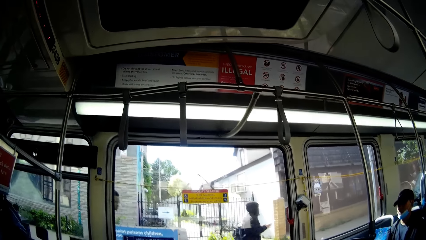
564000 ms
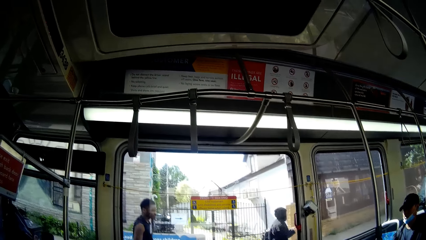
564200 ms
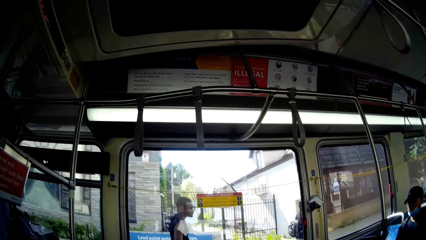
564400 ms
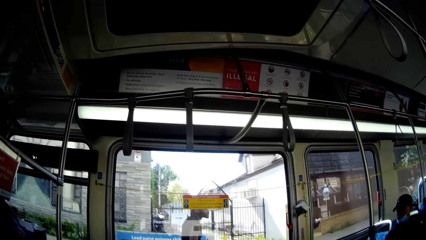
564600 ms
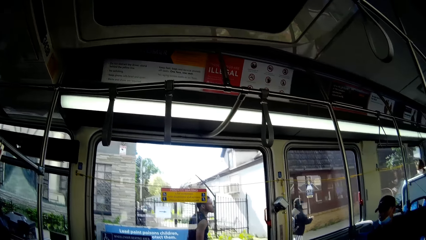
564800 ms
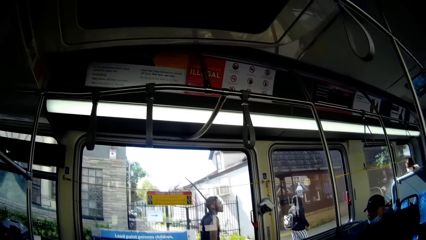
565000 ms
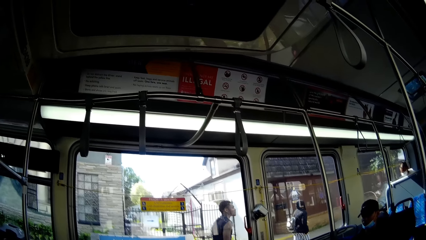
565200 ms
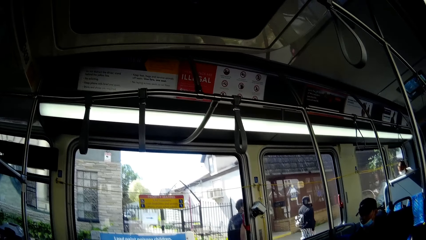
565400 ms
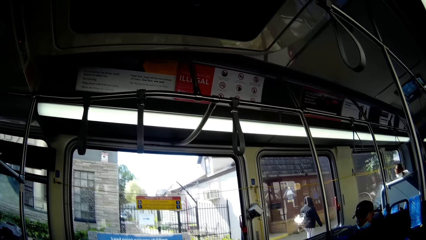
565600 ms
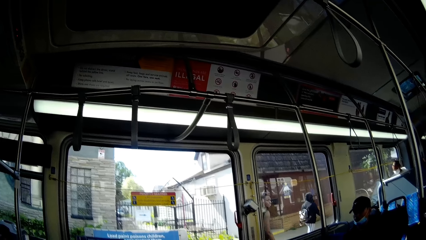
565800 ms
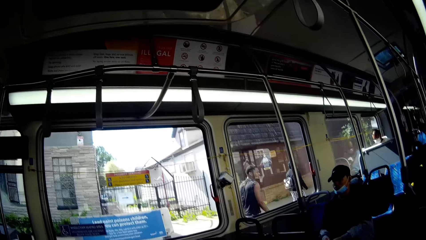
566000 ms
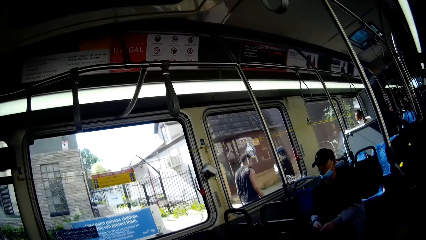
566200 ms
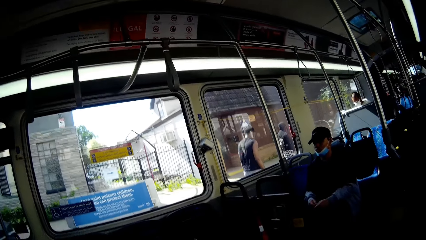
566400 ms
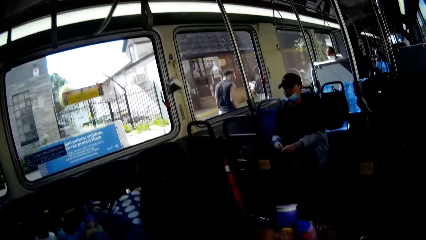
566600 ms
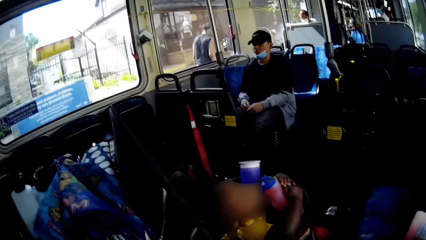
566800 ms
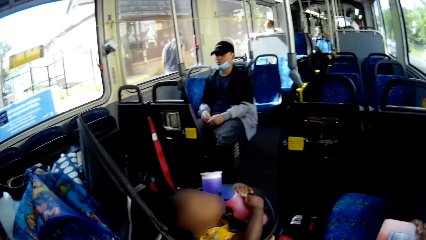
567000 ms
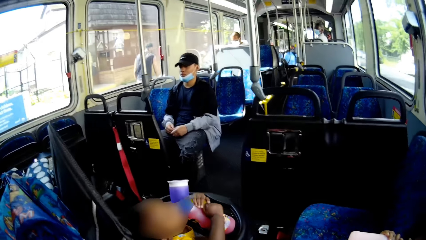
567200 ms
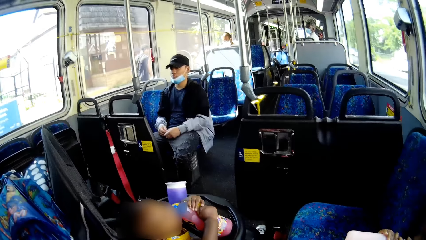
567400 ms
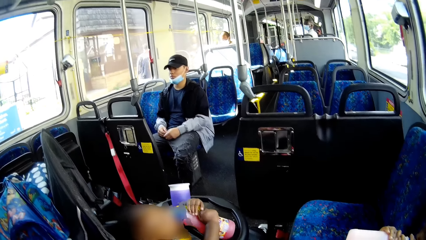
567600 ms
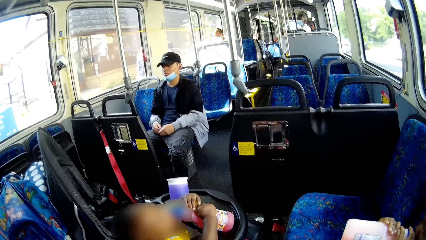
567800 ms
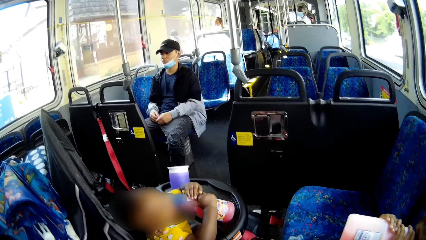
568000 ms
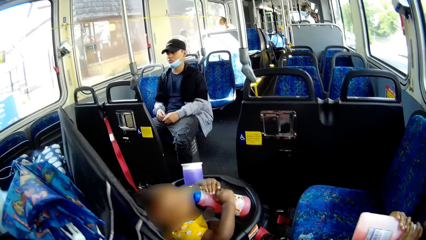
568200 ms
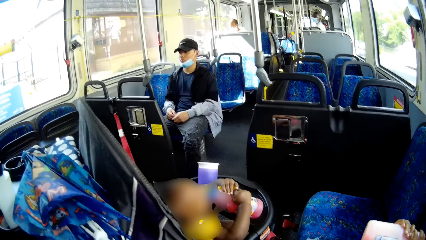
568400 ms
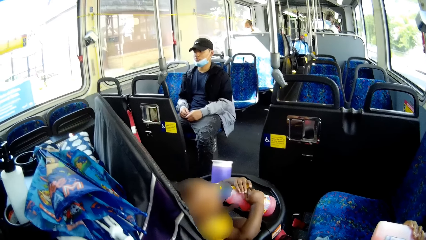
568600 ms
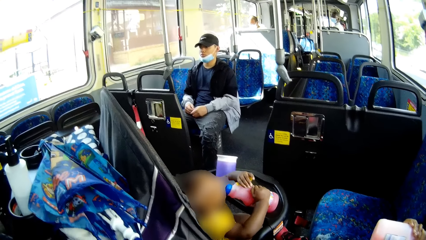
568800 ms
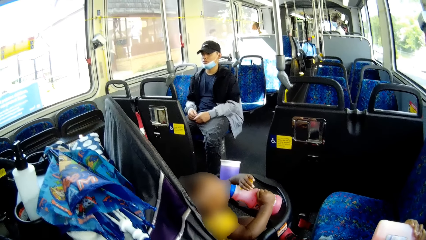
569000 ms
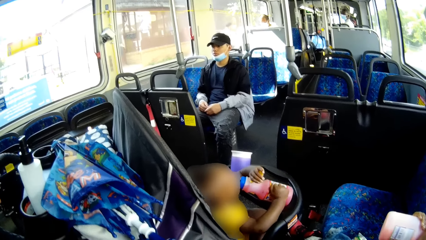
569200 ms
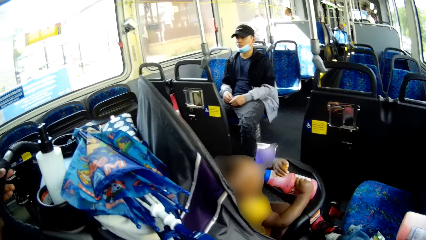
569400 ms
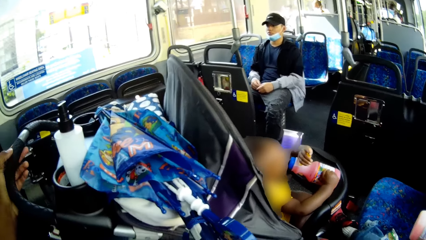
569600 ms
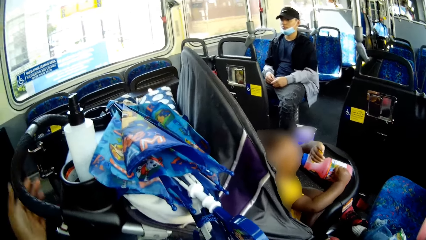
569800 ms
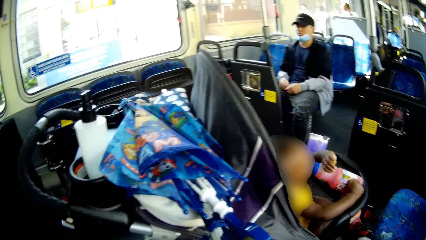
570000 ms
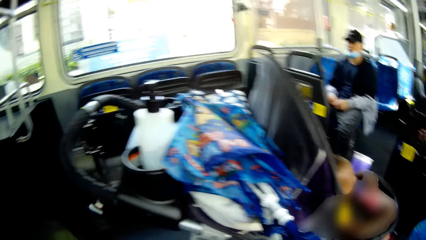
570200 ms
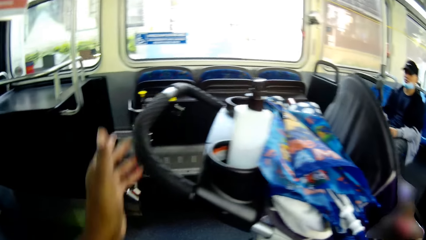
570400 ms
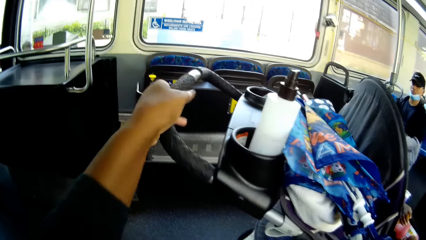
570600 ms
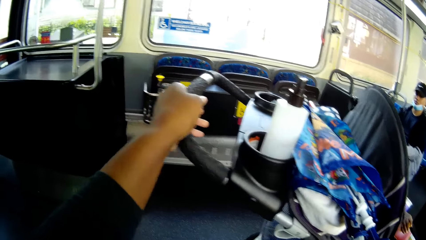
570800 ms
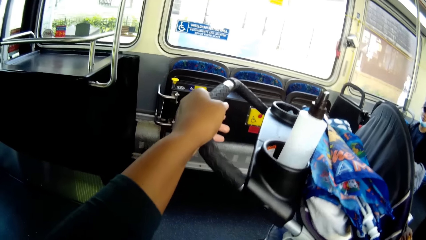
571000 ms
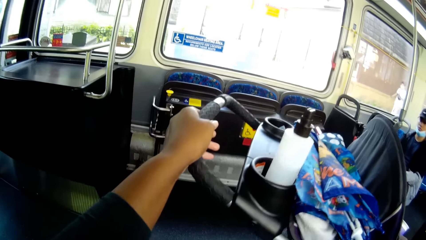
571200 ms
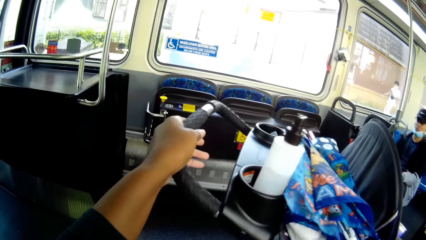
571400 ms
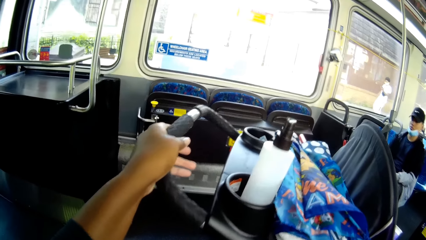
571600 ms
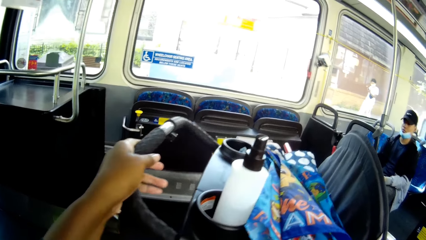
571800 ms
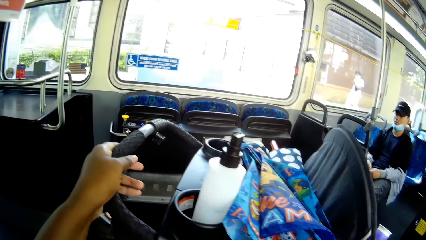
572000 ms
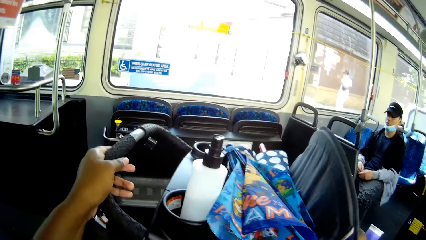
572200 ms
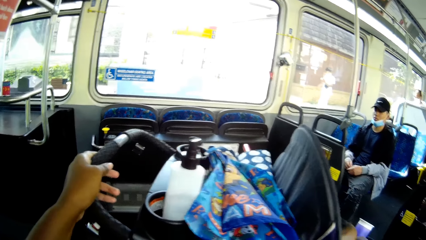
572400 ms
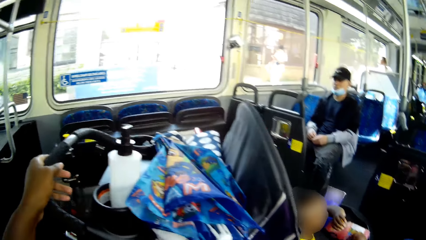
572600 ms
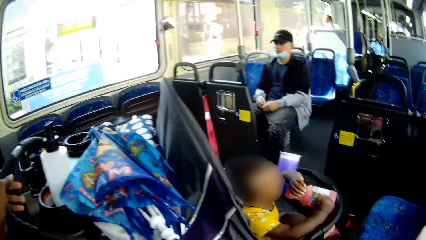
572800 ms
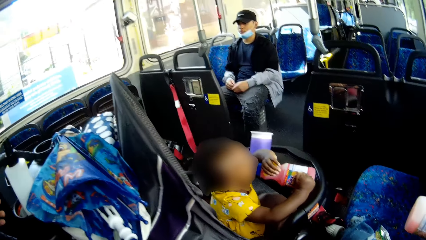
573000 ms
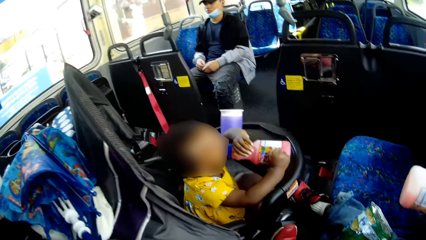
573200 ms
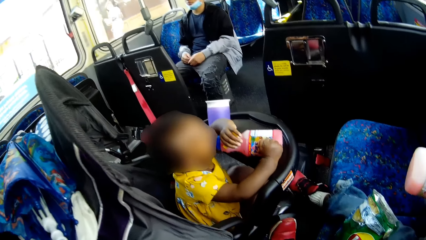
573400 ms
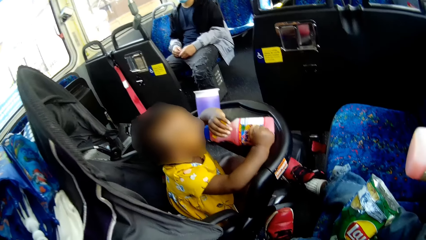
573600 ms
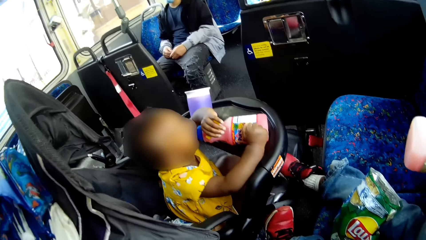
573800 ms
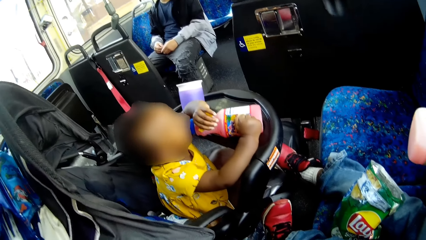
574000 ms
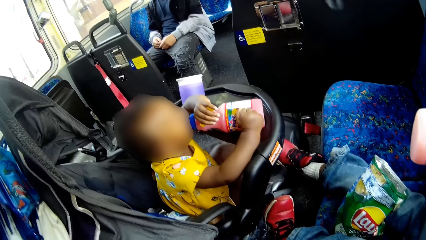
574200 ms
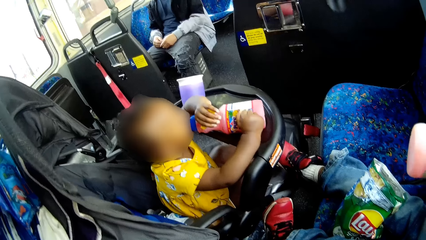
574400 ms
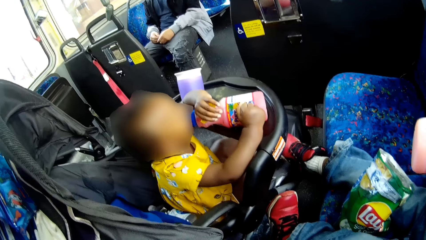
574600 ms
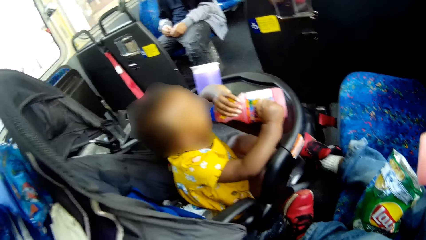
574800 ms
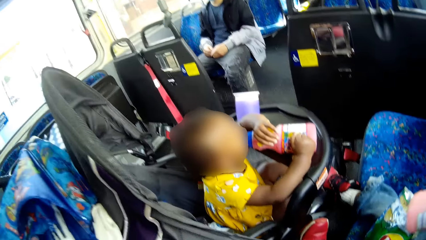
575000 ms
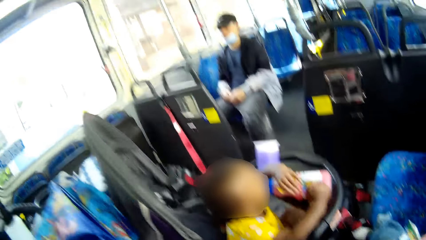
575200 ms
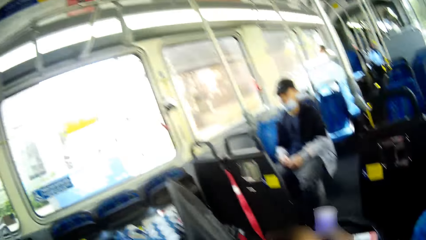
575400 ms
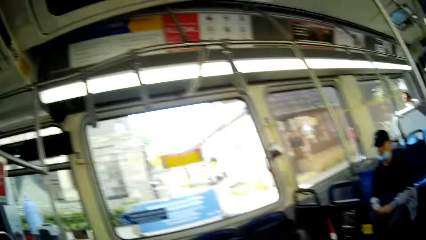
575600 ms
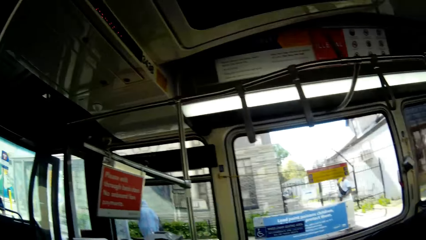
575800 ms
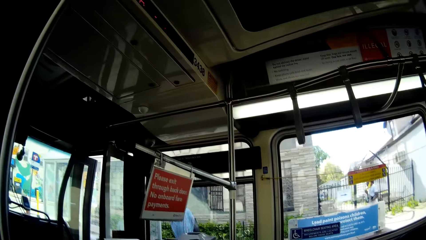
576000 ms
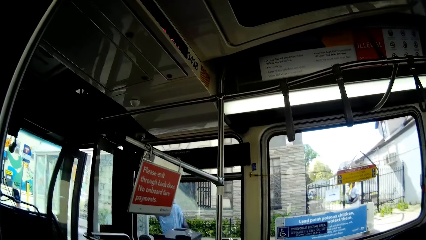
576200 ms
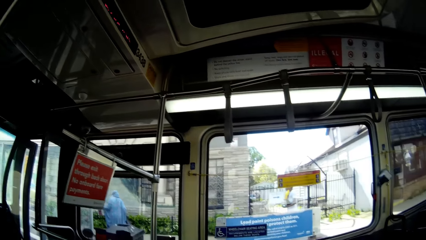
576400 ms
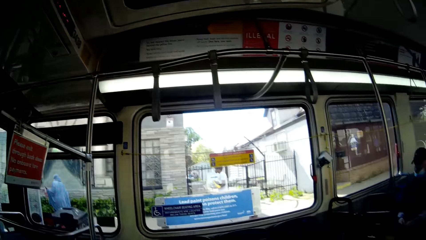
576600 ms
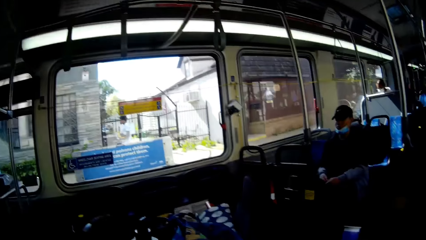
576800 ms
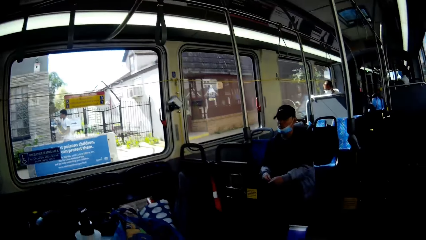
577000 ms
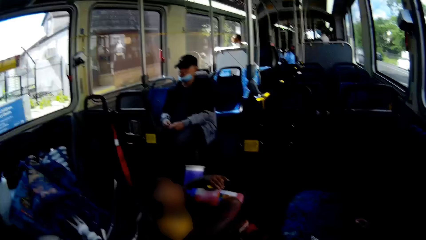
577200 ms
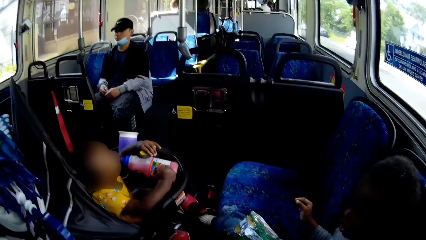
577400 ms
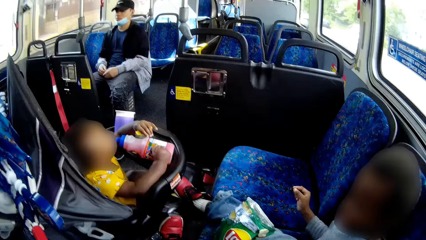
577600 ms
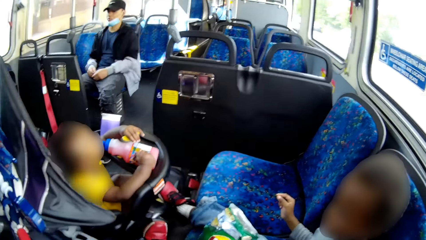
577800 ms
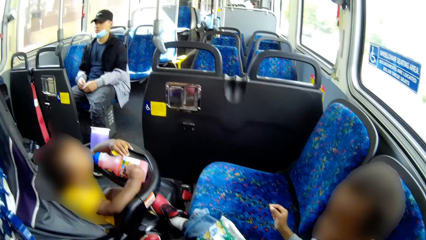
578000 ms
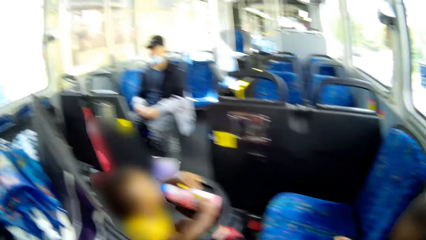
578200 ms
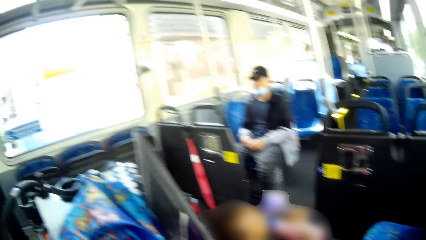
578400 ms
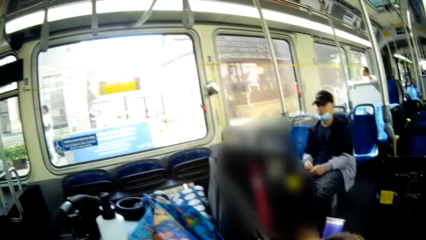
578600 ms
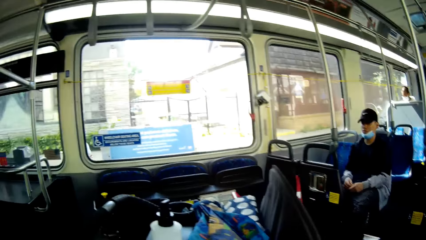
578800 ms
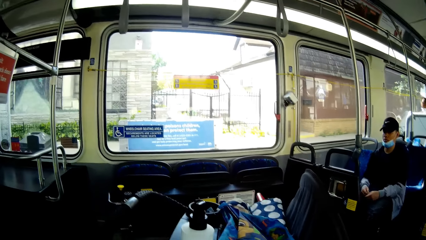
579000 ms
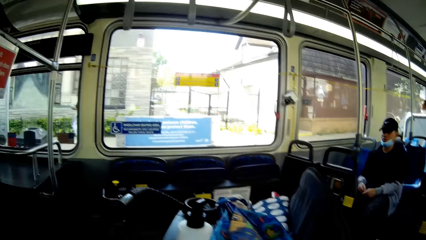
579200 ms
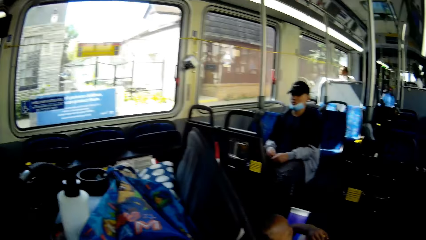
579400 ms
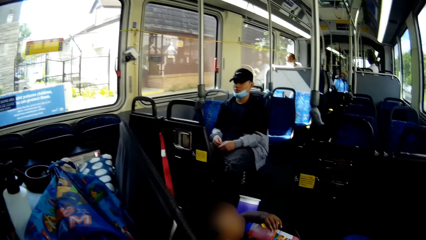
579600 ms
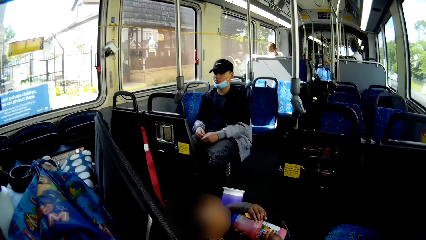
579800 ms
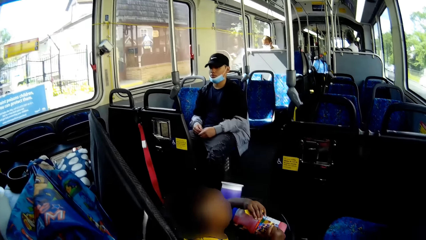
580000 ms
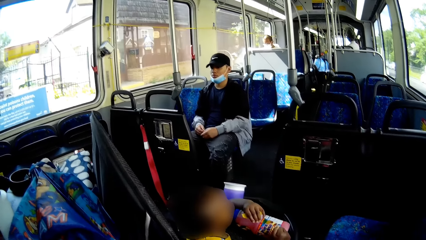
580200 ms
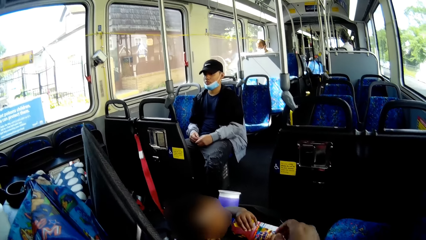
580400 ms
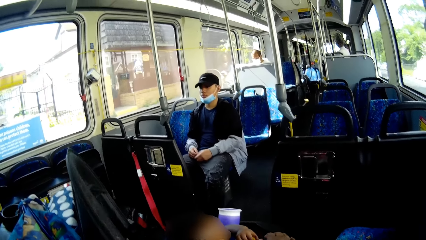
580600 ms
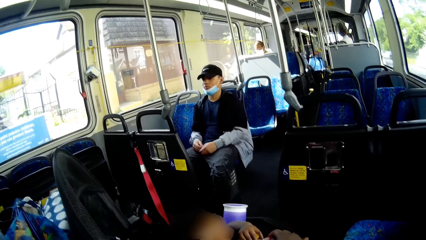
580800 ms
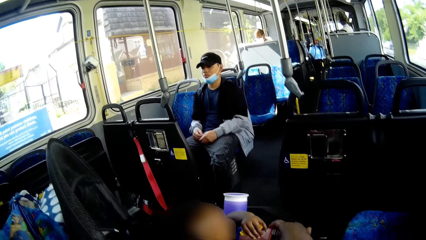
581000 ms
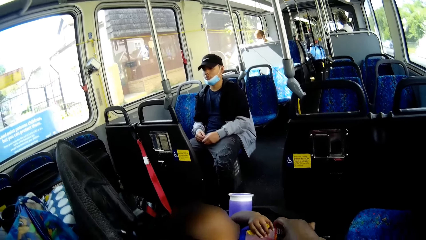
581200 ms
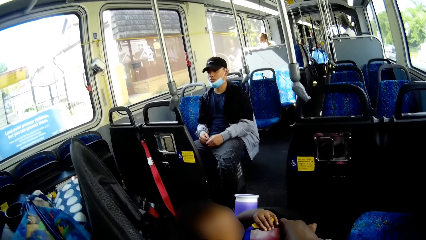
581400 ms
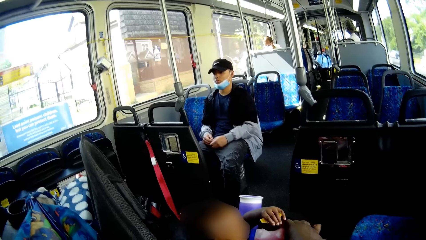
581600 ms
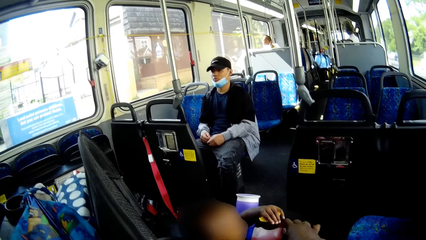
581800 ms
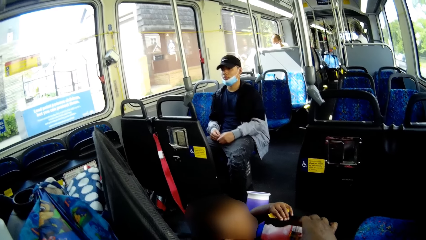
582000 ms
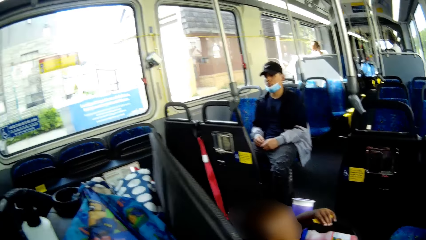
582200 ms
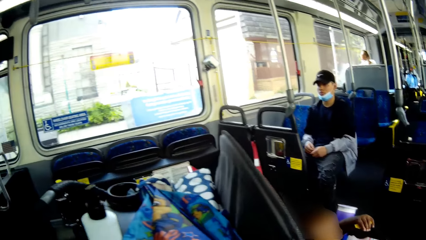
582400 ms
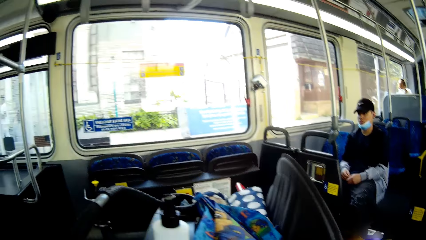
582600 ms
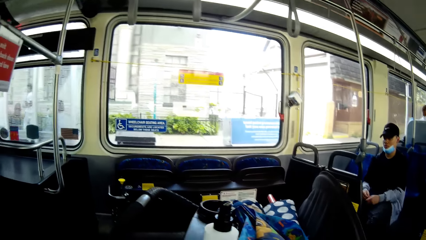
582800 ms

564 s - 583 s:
A baby grabs the juice bottle with its hands. The camera wearer steadies the baby cot with her left hand. She releases the baby cot. She steadies the baby cot with her left hand. She steadies the juice bottle for the baby with her right hand.
